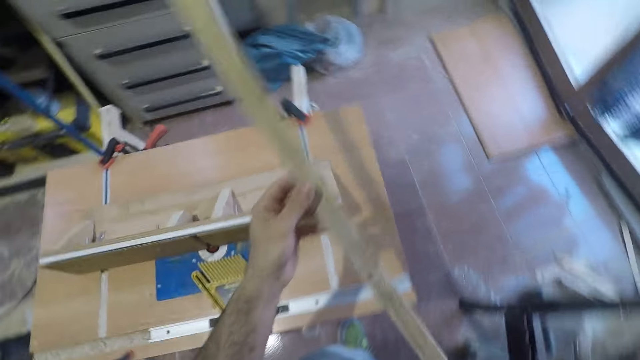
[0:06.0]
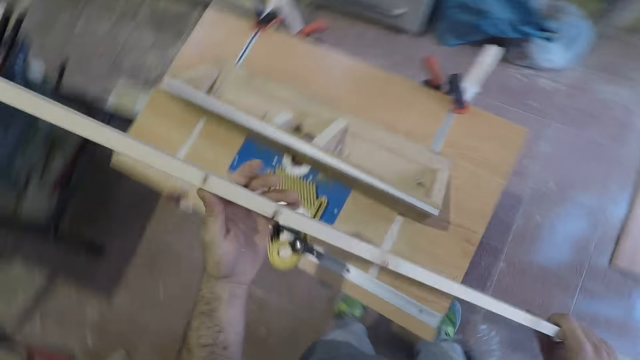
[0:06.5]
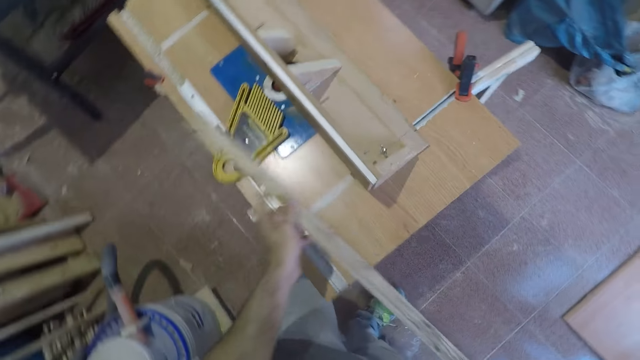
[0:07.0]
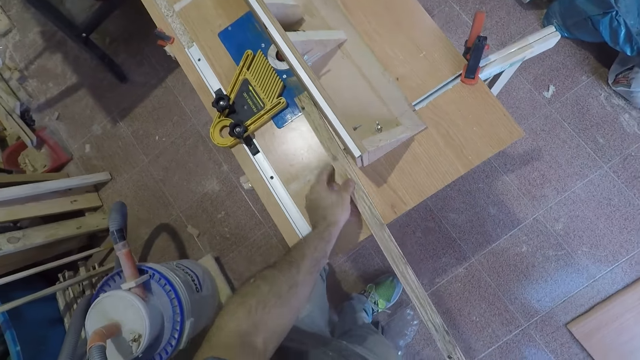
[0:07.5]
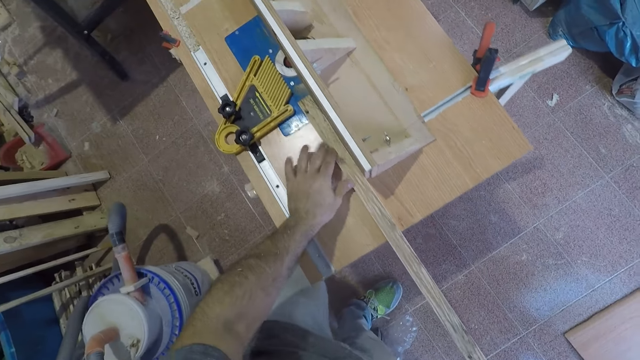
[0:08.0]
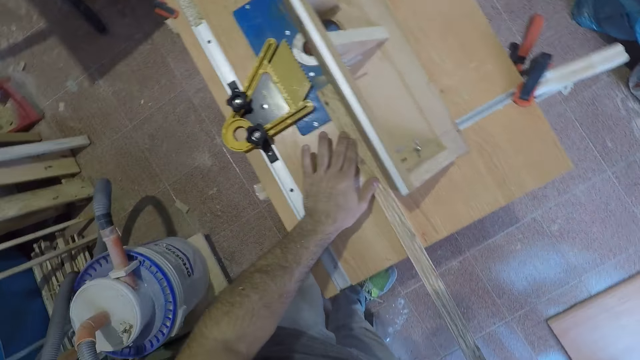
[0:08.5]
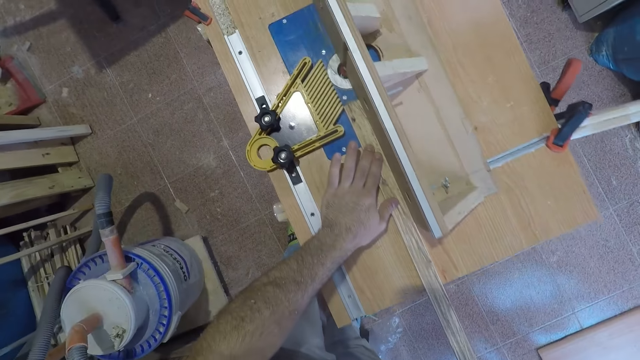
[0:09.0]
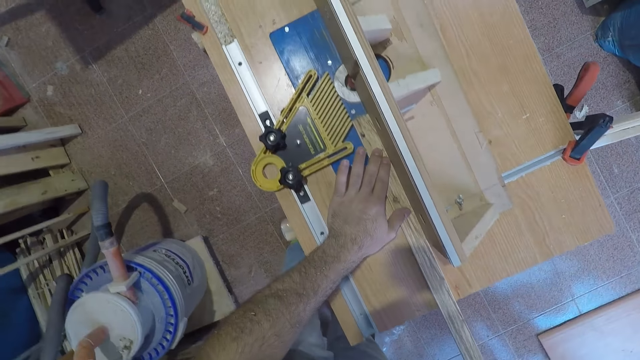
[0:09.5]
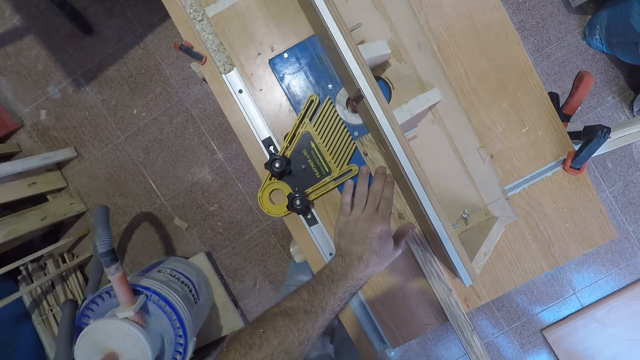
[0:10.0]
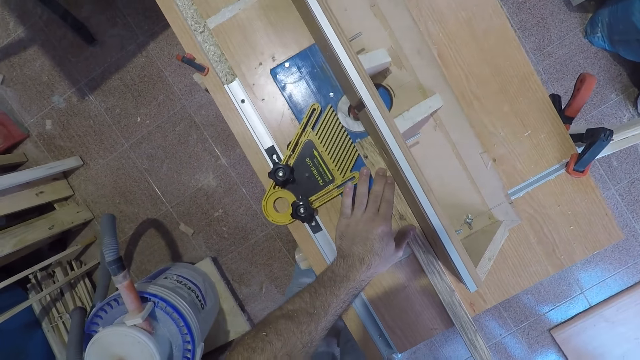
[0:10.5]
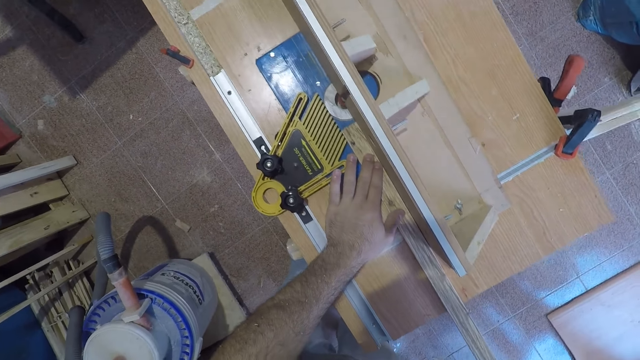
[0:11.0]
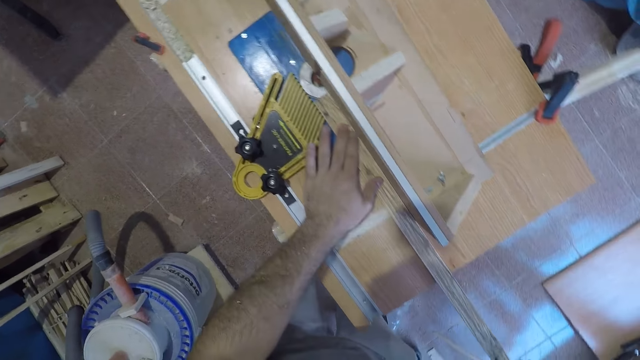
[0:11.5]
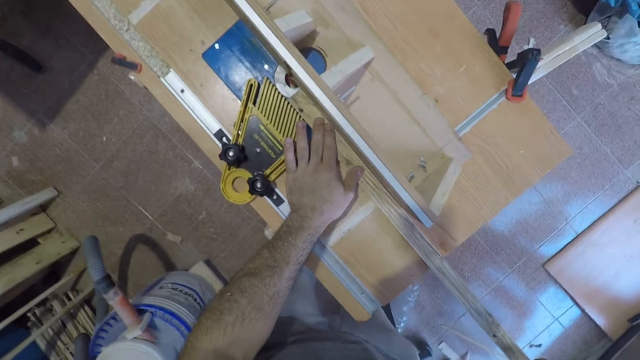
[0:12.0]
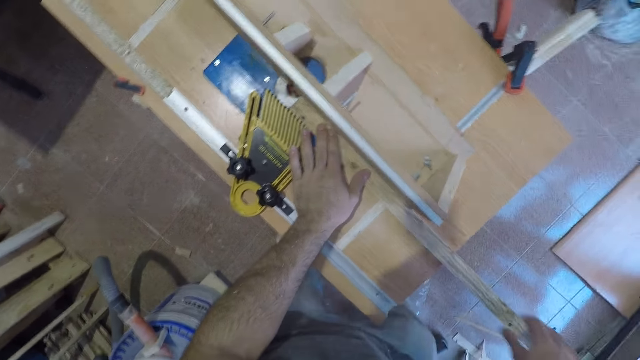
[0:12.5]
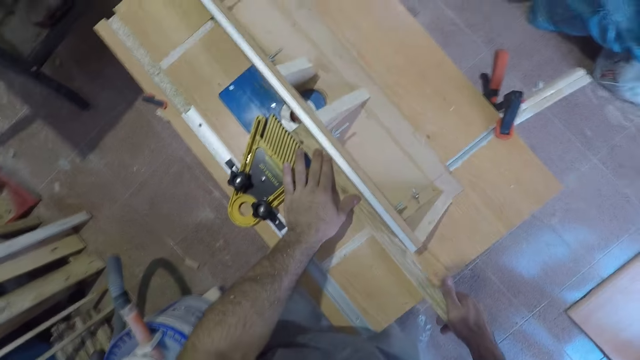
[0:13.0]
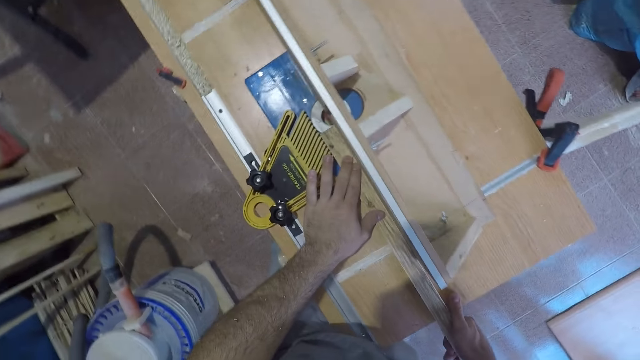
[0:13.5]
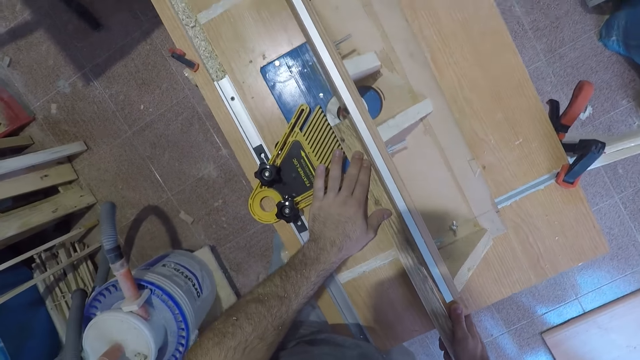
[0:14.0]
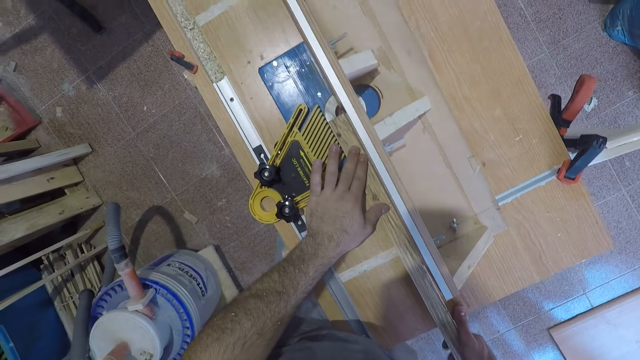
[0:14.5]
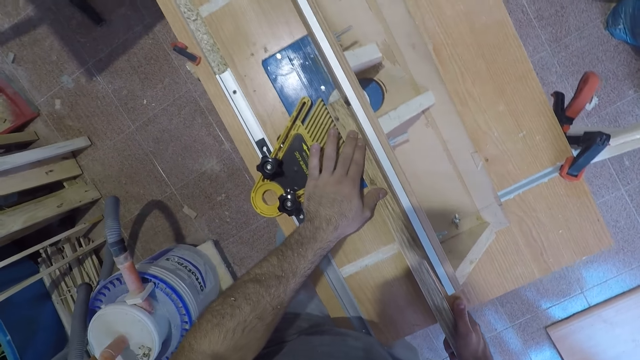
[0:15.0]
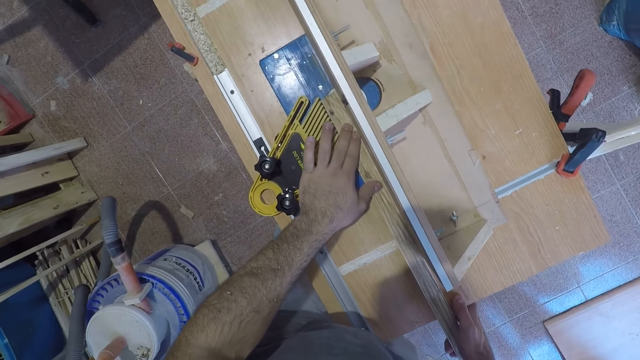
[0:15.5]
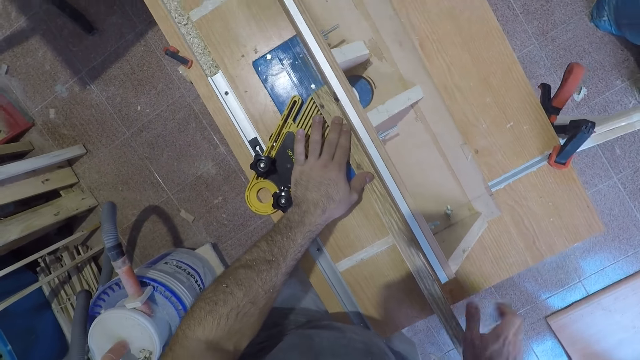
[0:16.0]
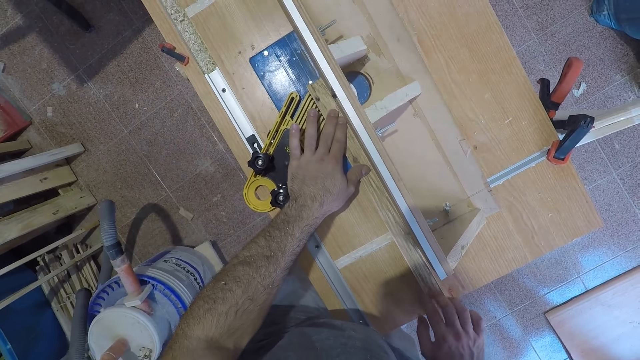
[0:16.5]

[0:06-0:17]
The camera wearer holds the piece of wood with his left hand. He places the piece of wood on the electric table saw wood cutter. He cuts the wood with the electric table saw wood cutter. He holds the wood with his right hand.

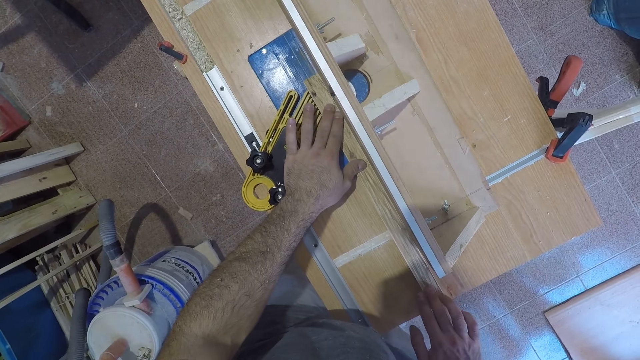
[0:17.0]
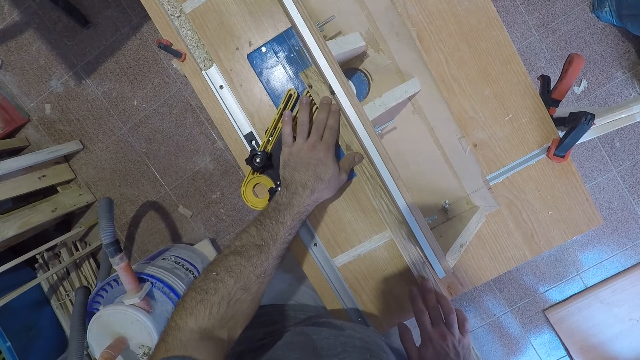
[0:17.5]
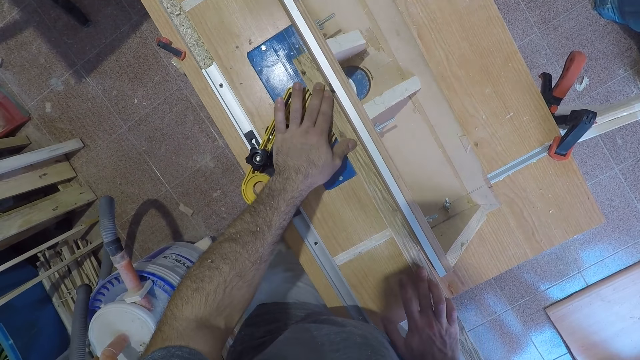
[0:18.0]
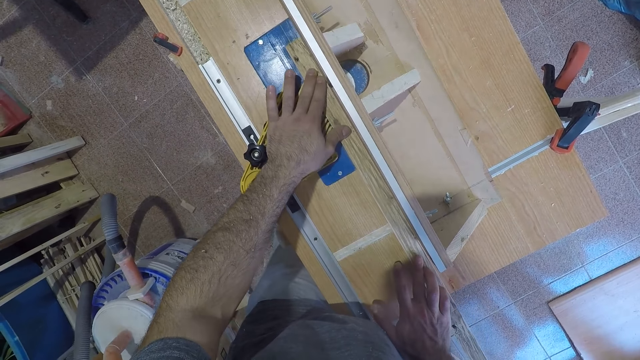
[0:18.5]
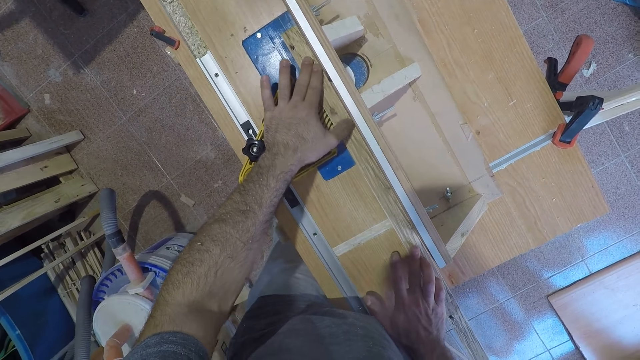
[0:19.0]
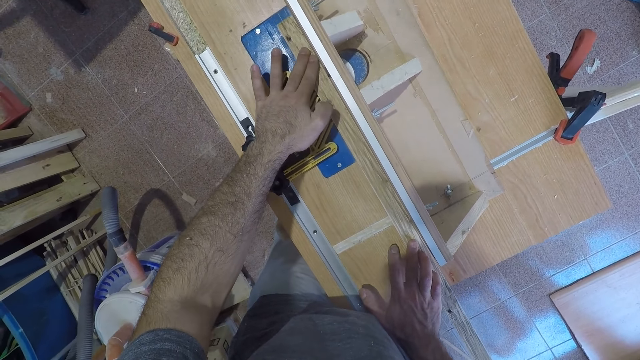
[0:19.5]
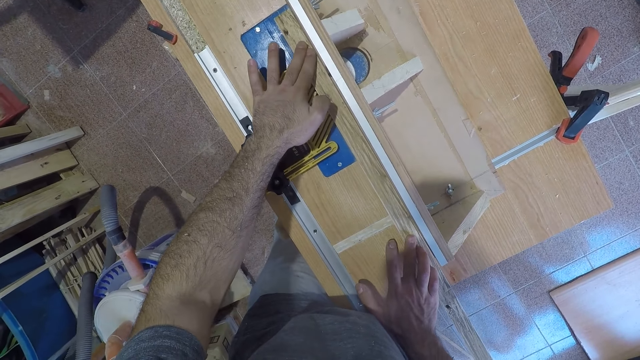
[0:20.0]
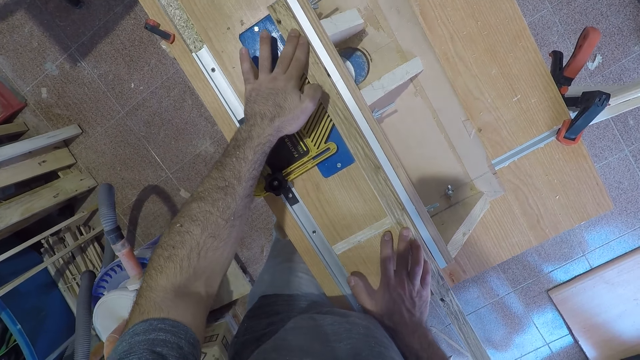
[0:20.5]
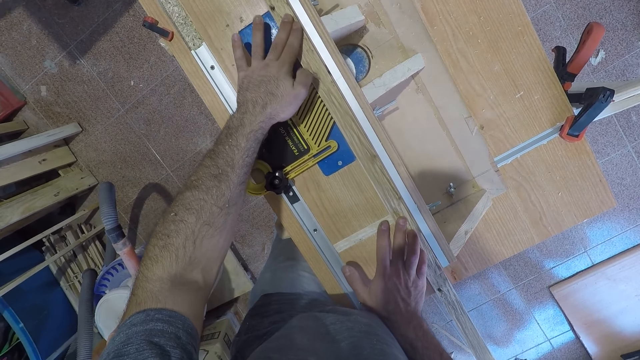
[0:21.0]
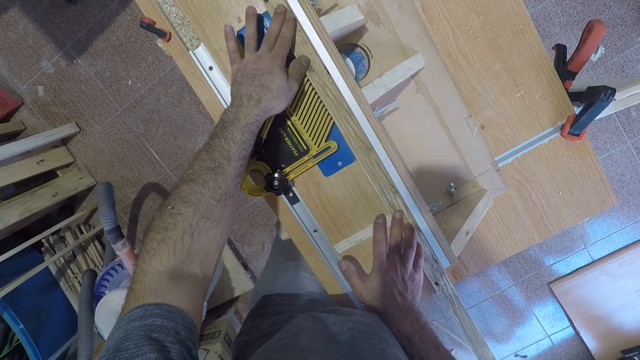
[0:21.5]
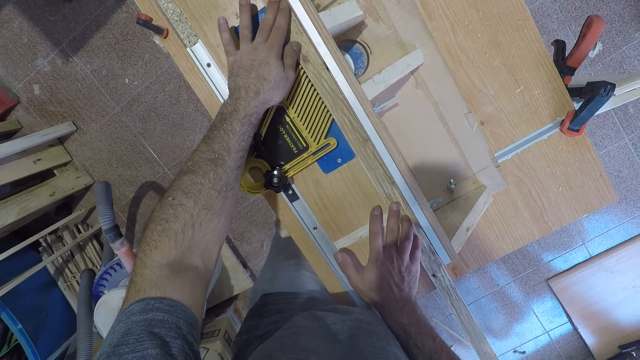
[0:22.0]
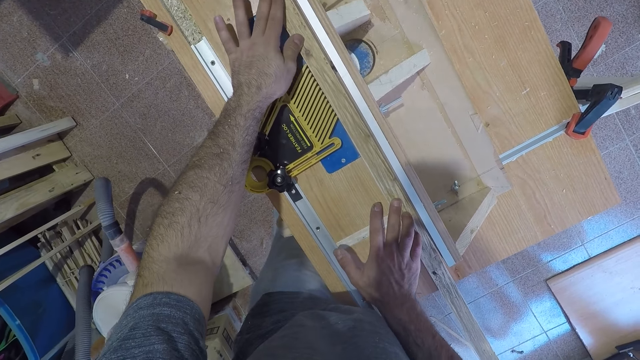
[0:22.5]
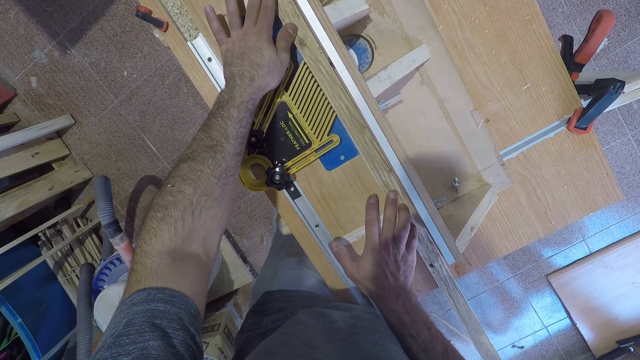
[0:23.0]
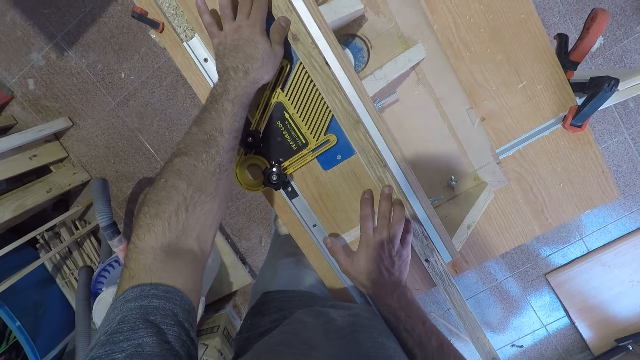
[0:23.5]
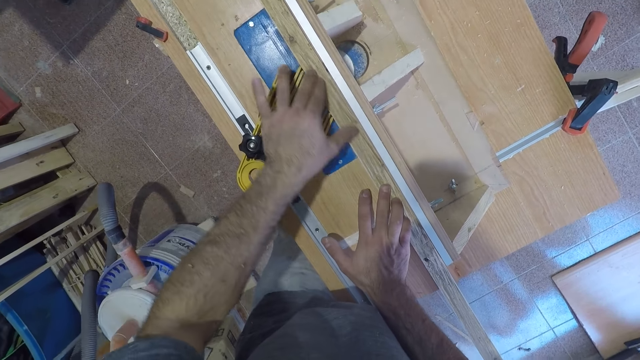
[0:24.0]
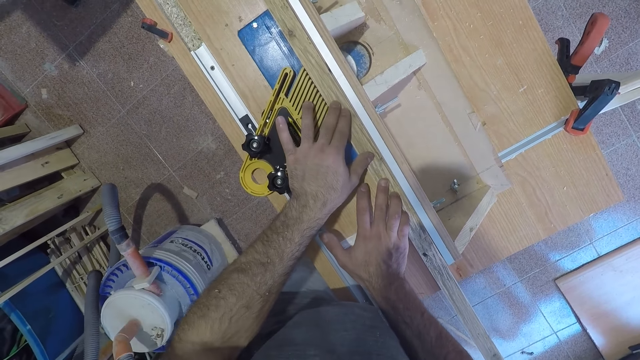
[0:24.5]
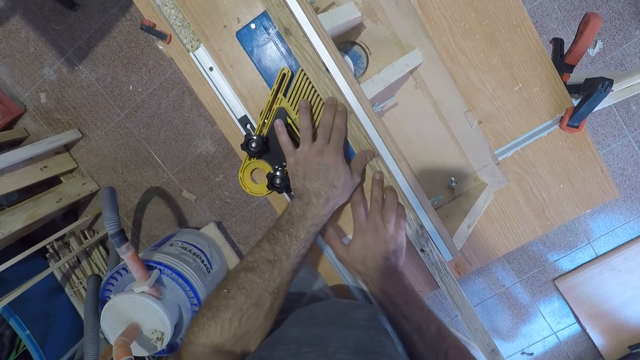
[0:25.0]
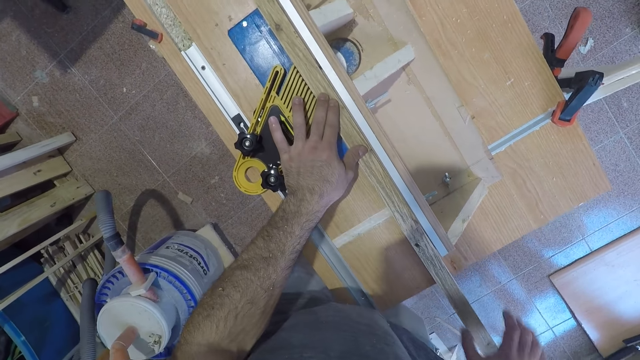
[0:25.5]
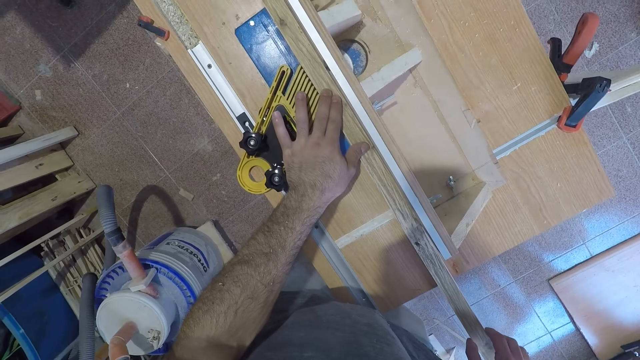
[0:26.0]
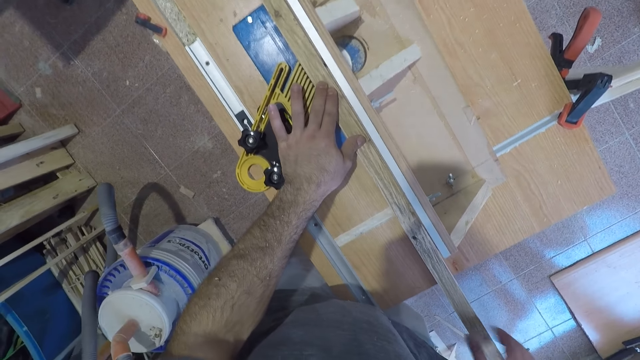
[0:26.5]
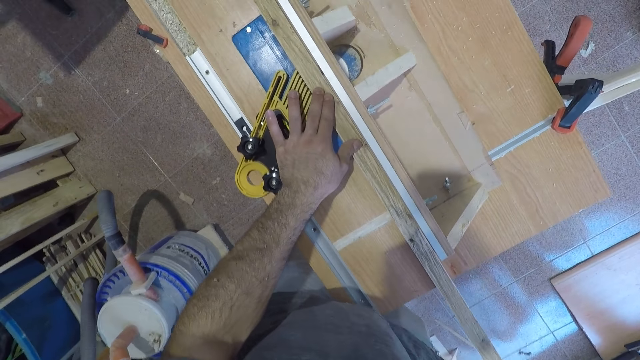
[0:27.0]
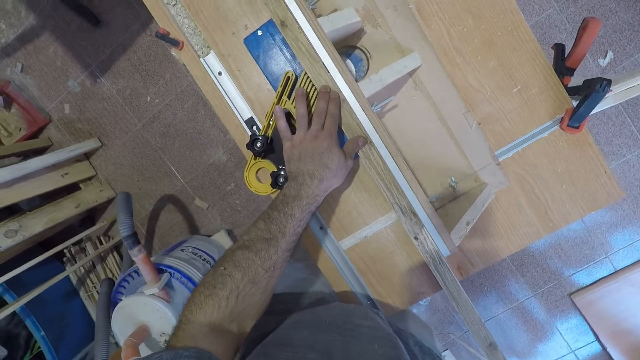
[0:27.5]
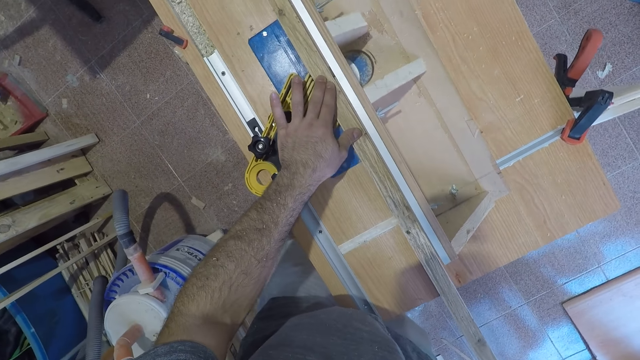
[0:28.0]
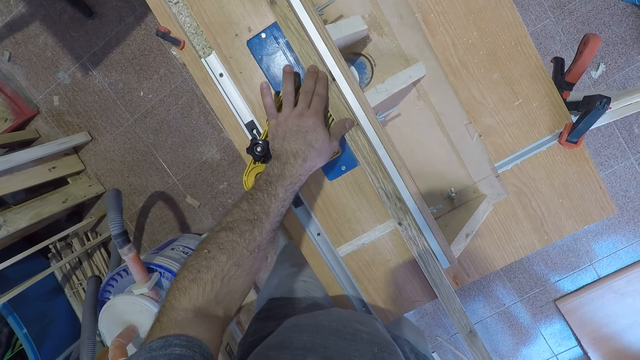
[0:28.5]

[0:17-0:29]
The camera wearer cuts the wood with the electric table saw wood cutter. He moves his left hand back. He removes his right hand from the wood. He cuts the wood with the electric table saw wood cutter. He moves his right hand back.
